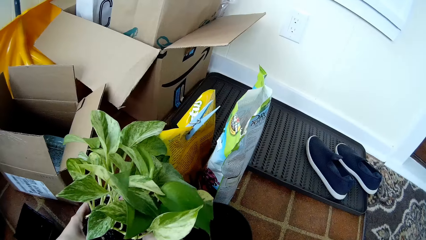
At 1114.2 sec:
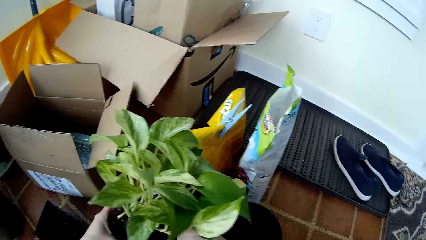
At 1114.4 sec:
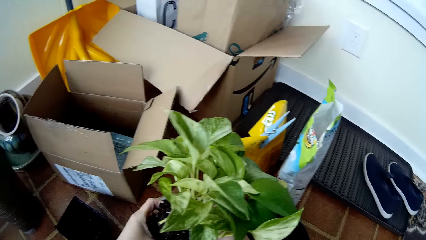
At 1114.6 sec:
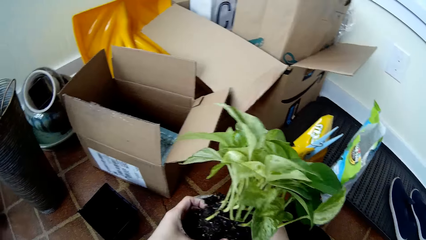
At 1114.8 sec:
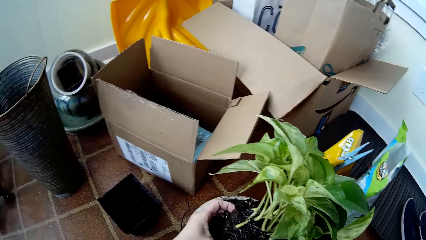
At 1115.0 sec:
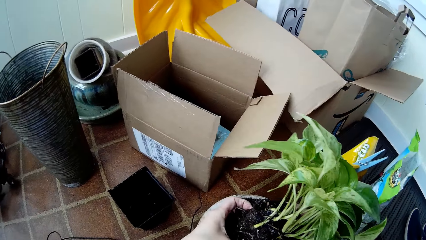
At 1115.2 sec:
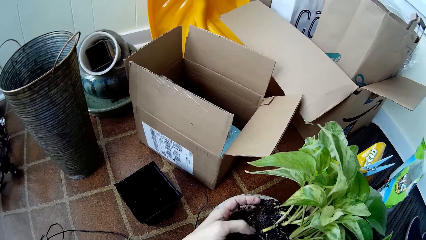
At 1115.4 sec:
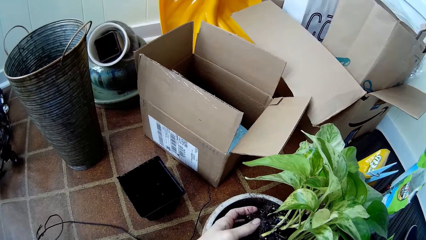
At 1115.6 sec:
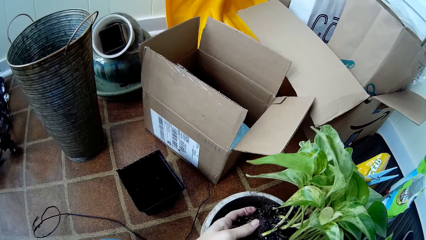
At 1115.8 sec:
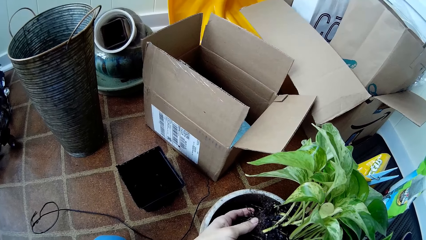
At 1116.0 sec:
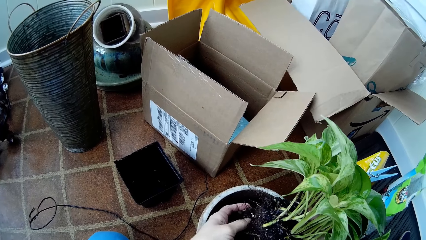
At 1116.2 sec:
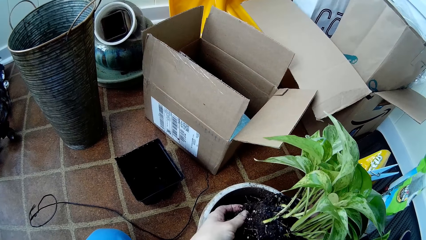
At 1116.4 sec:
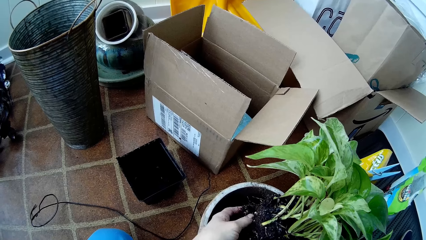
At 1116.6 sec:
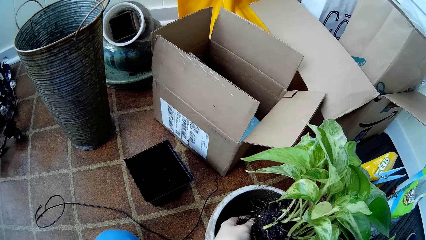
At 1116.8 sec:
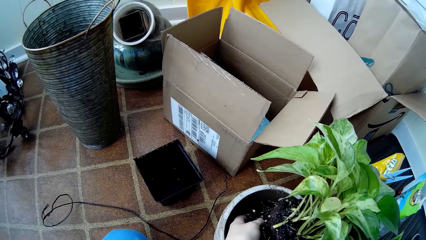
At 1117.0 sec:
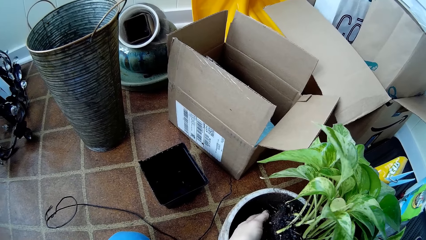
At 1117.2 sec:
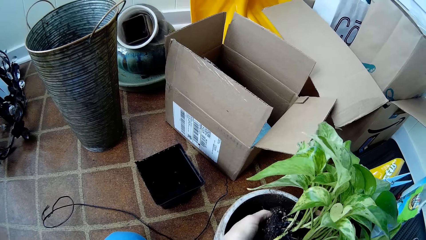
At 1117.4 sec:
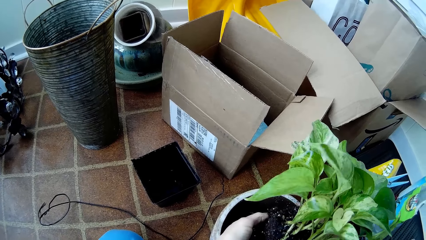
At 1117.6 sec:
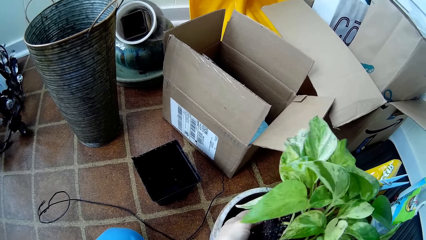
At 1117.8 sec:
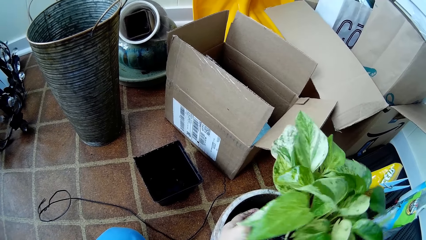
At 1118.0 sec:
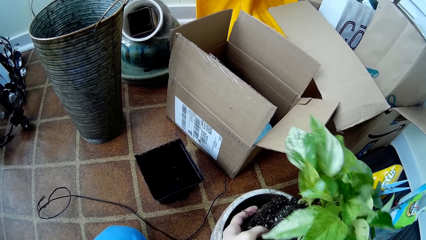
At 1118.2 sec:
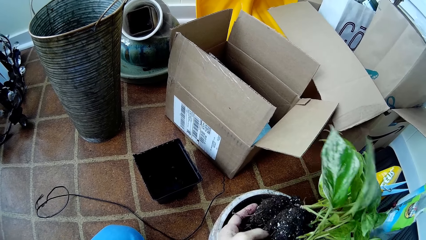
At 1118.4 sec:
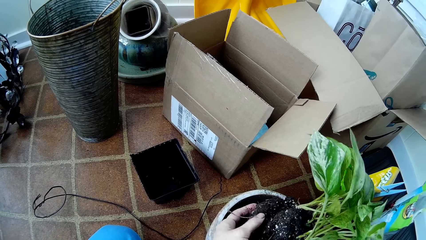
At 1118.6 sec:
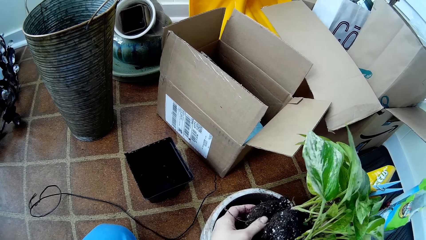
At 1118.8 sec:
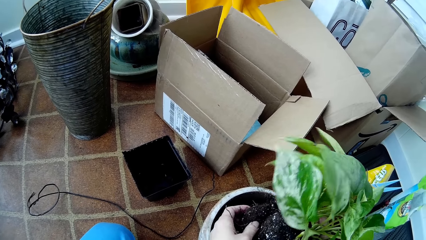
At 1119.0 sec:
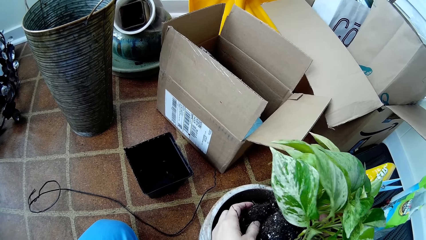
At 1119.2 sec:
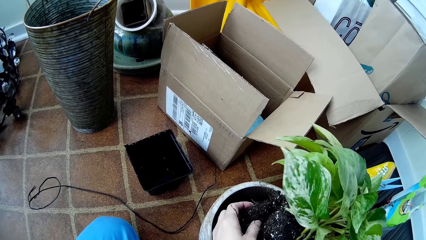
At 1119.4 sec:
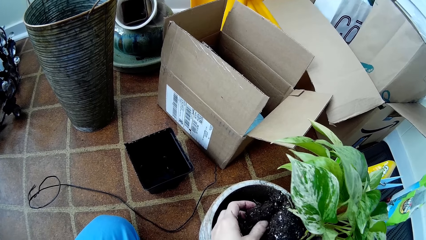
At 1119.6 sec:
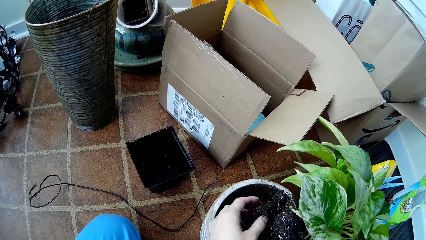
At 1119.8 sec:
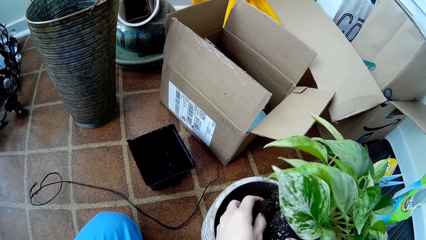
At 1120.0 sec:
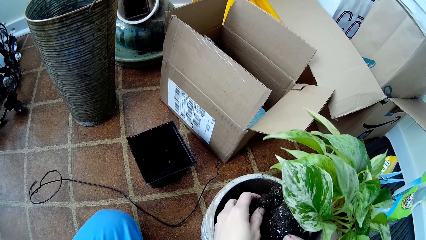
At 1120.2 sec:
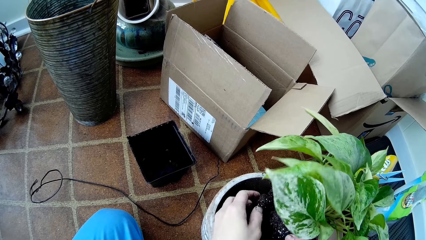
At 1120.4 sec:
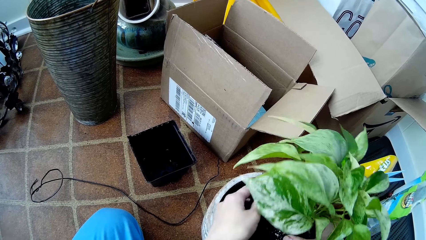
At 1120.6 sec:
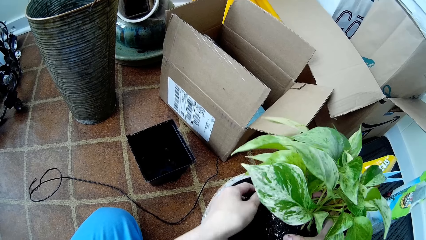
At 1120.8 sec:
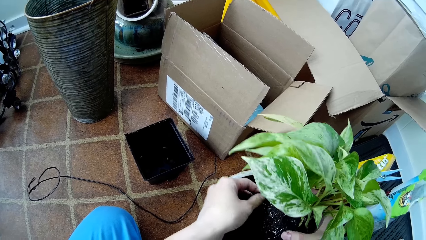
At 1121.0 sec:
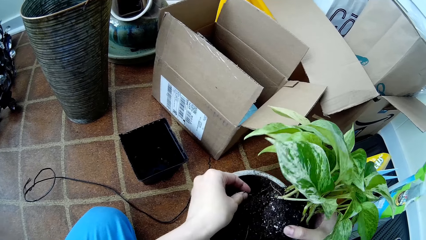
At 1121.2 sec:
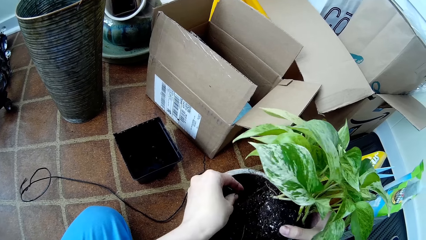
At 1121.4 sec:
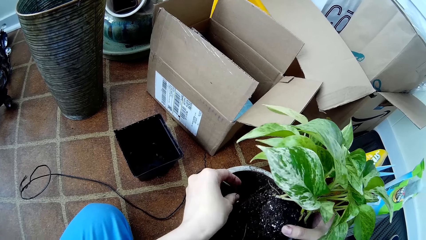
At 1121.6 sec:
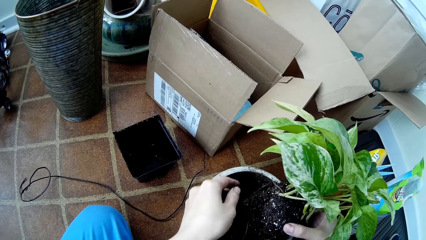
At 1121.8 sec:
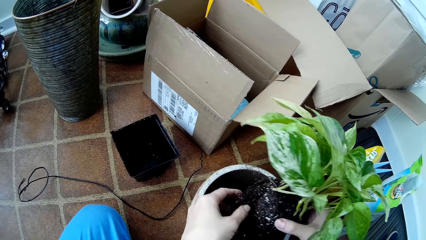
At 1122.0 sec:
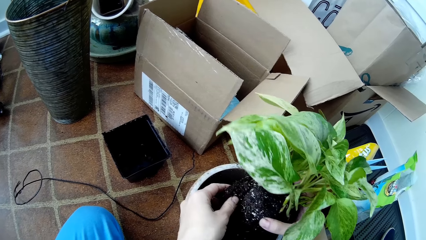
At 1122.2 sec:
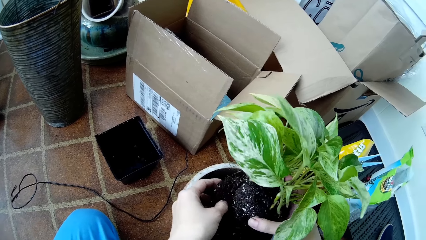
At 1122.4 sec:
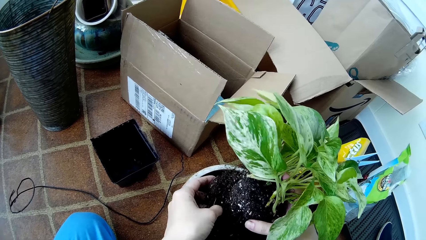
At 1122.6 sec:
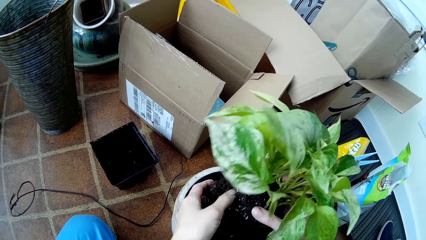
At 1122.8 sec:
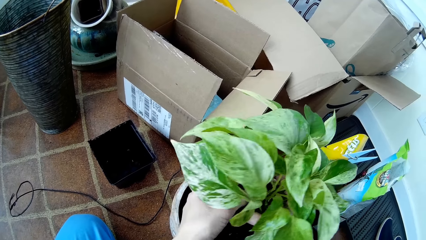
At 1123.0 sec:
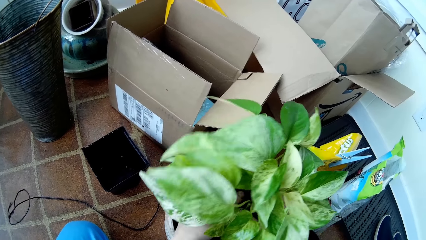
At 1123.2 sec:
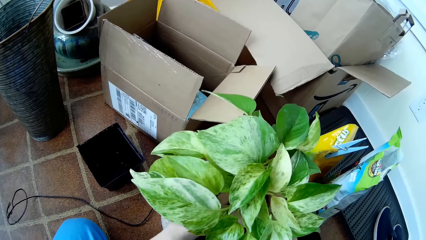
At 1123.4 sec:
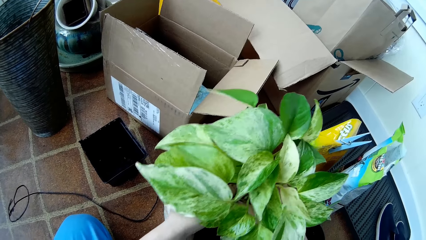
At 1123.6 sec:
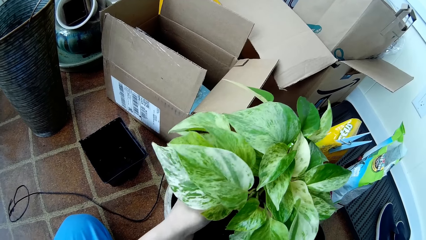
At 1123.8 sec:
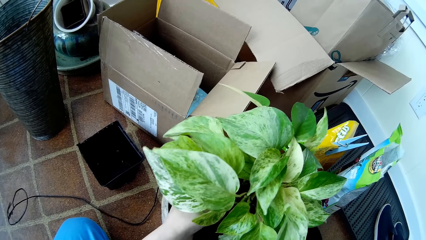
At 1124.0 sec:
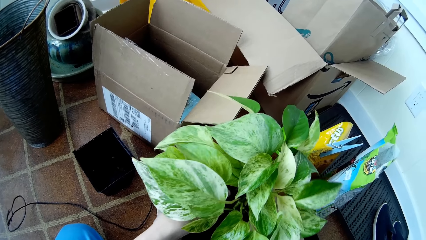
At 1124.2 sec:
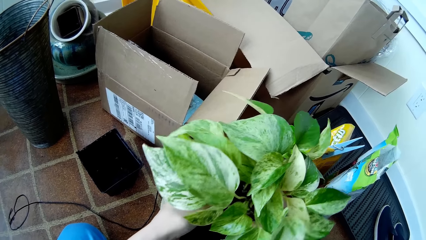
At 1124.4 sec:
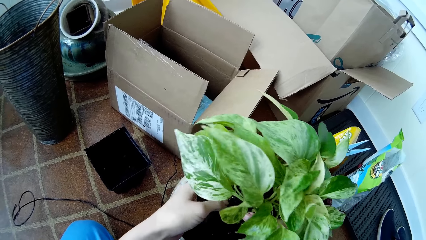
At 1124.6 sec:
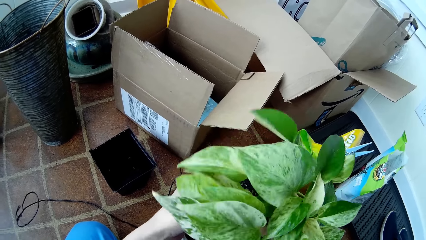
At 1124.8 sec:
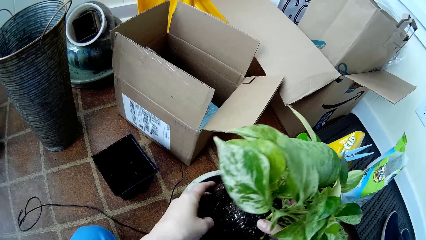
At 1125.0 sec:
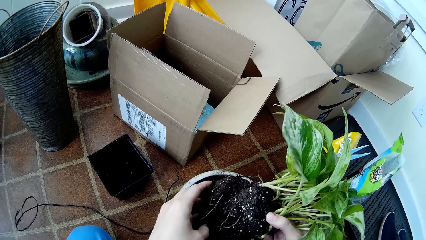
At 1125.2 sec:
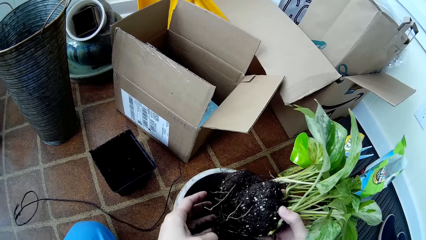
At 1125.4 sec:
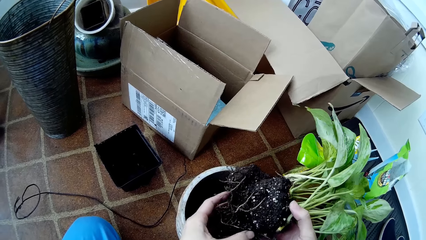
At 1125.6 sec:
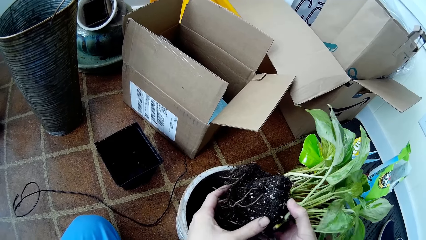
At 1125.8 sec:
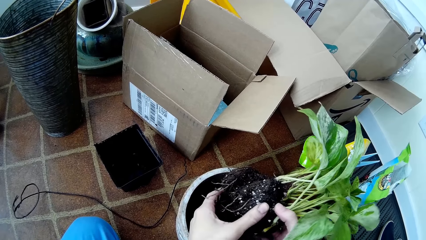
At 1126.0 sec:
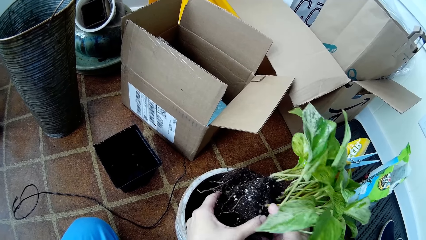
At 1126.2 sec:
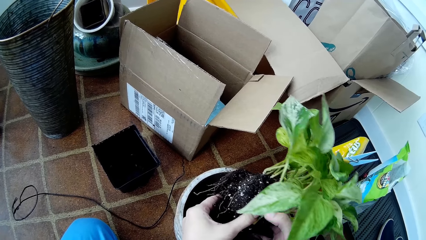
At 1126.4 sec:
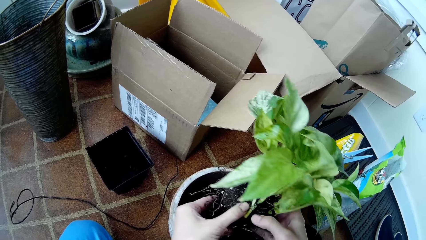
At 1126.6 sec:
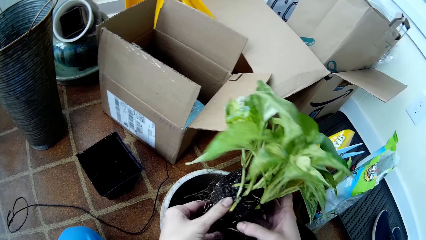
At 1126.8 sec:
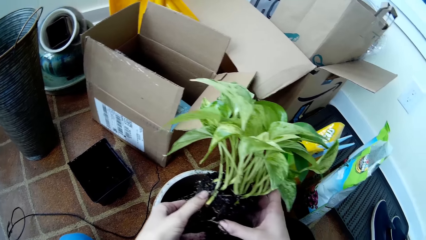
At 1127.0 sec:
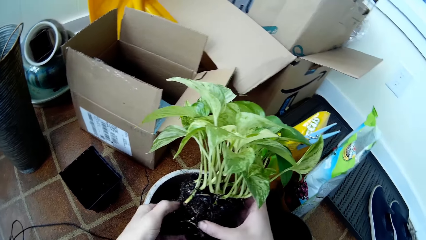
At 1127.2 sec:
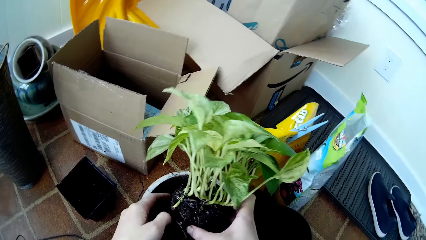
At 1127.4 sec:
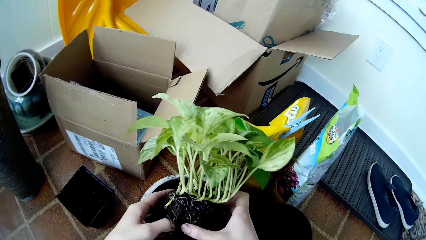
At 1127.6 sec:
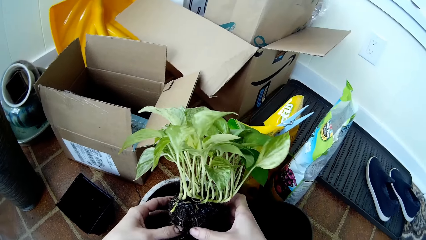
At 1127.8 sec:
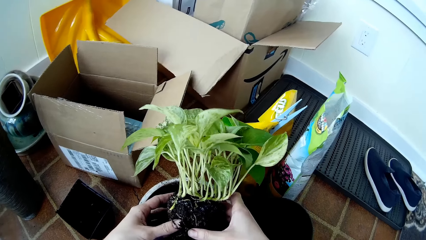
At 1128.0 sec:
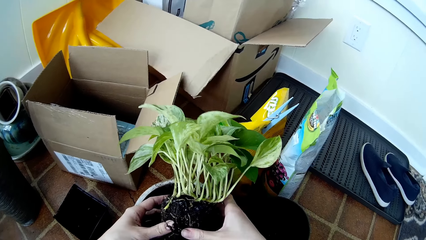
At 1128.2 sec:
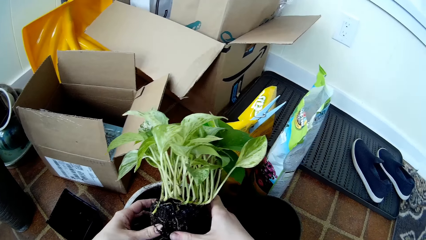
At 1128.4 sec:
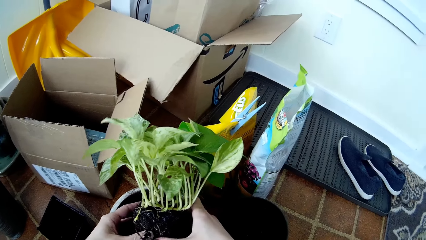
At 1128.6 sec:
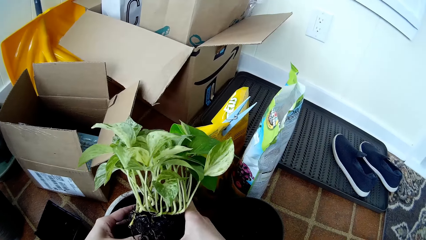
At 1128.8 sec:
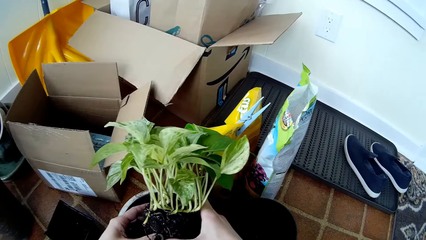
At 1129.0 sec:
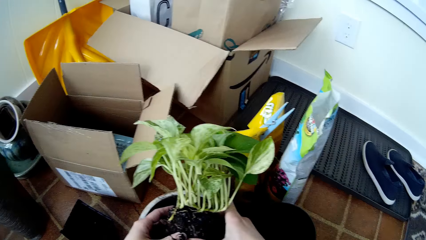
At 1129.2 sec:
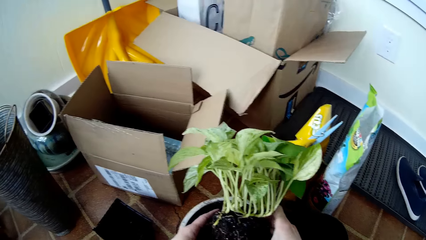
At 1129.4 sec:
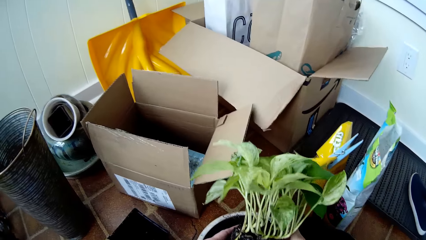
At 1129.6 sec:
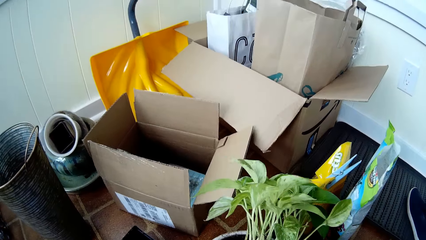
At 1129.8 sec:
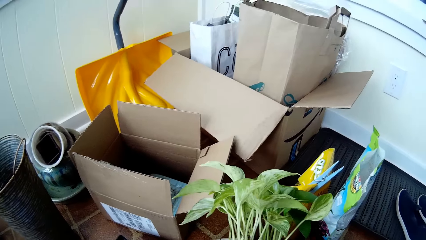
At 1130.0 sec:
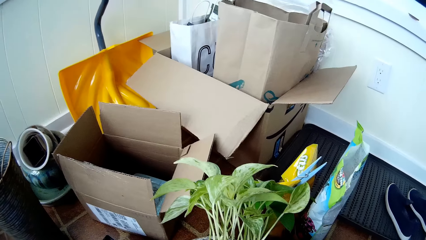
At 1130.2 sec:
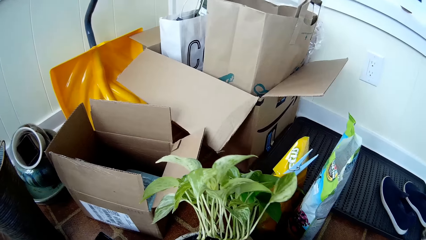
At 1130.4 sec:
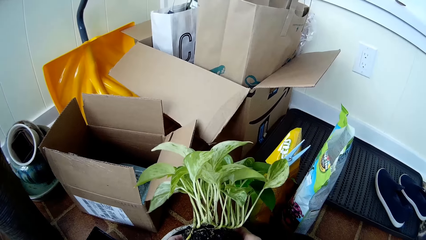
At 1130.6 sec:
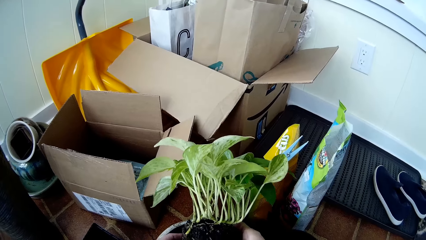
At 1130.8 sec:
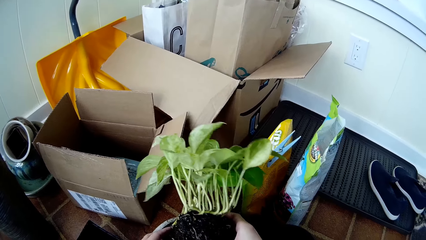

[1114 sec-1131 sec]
The camera wearer disintegrates soil around the seedling with her left hand into the flower vase. She presses the soil around the seedling with her hands. She holds the seedling with her left hand. She presses the soil around the seedling with her hands.
